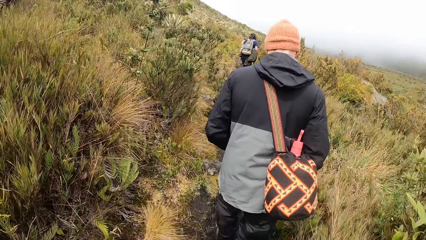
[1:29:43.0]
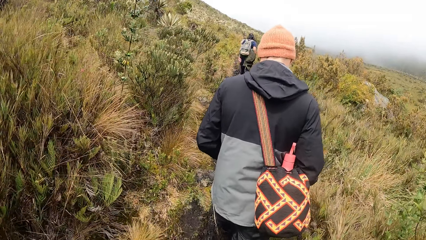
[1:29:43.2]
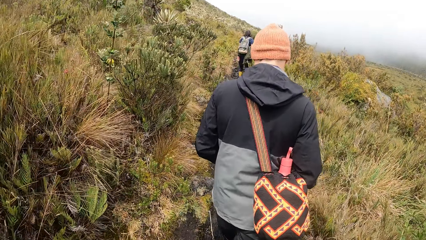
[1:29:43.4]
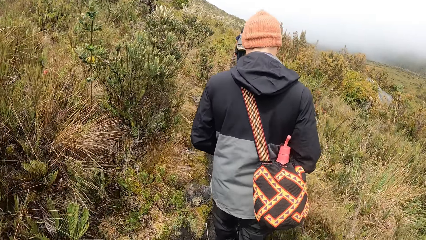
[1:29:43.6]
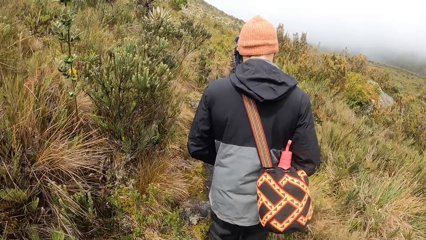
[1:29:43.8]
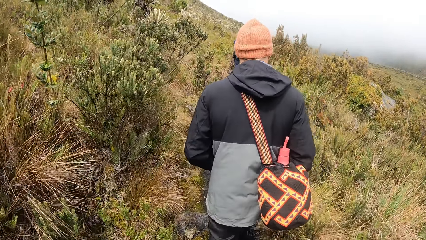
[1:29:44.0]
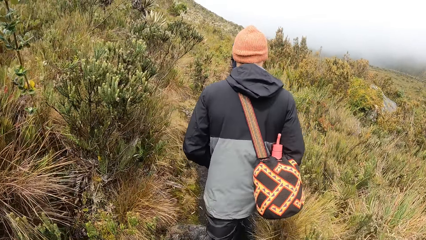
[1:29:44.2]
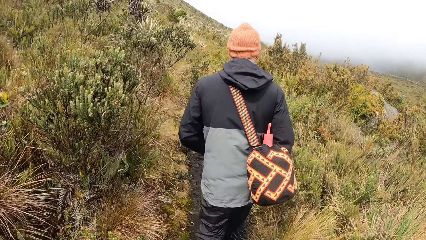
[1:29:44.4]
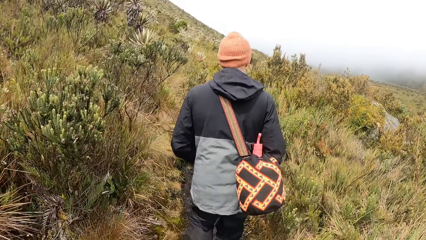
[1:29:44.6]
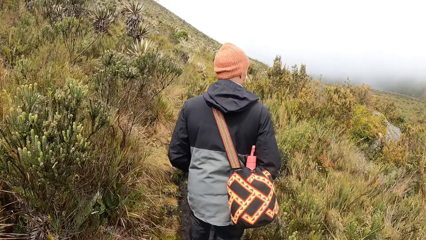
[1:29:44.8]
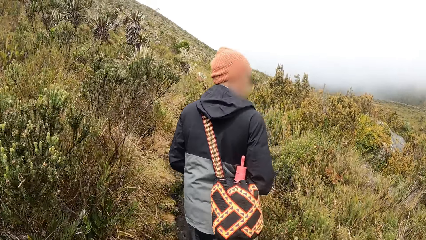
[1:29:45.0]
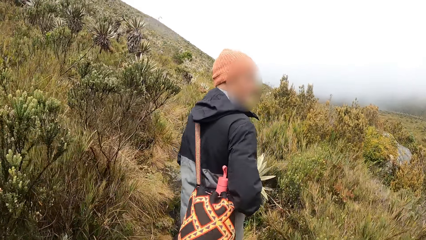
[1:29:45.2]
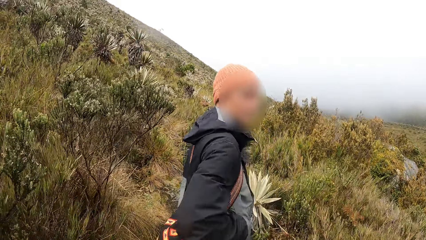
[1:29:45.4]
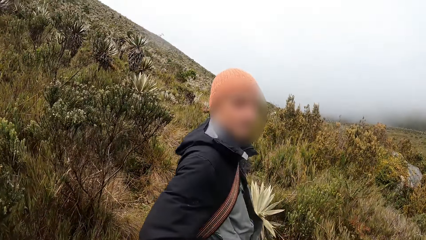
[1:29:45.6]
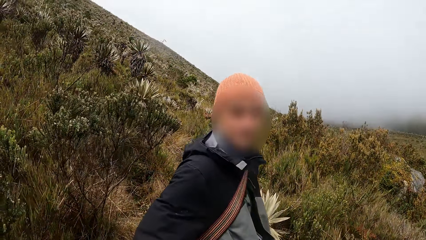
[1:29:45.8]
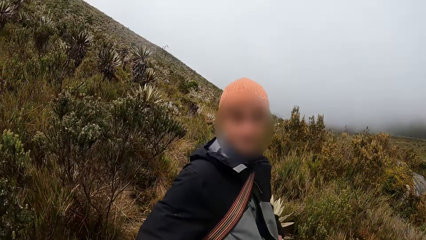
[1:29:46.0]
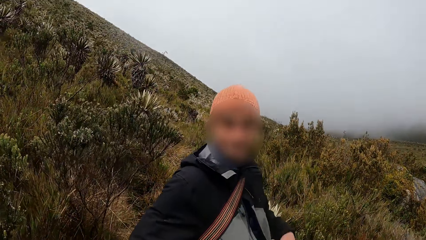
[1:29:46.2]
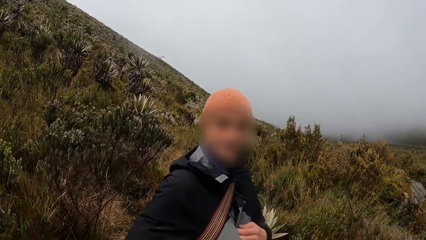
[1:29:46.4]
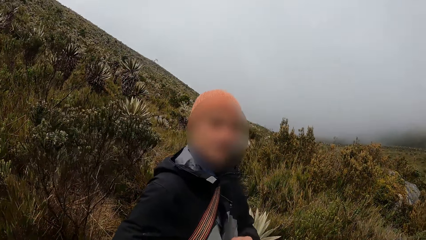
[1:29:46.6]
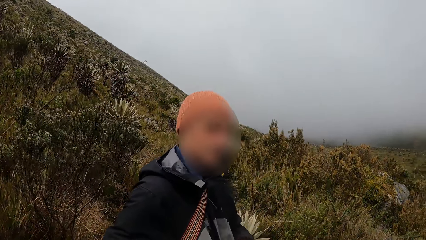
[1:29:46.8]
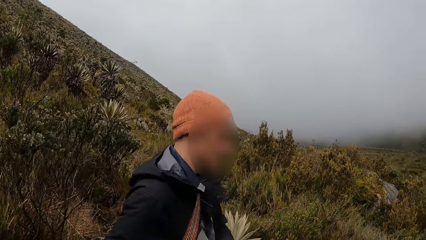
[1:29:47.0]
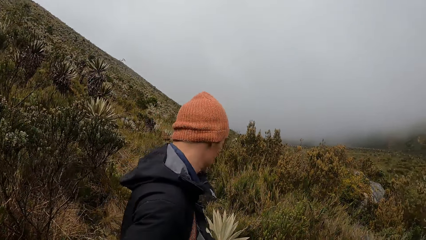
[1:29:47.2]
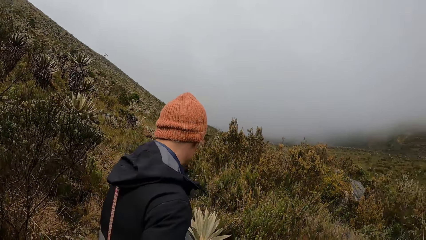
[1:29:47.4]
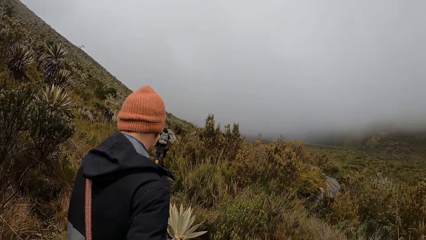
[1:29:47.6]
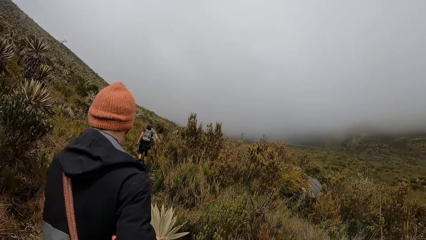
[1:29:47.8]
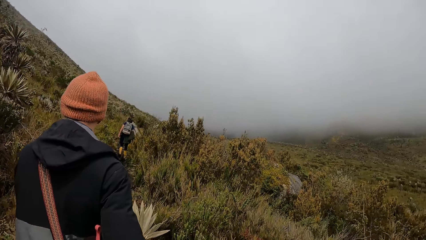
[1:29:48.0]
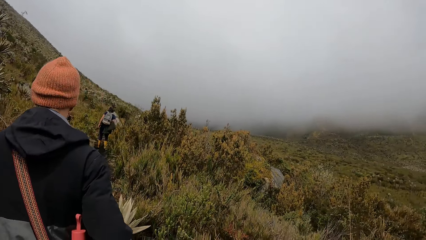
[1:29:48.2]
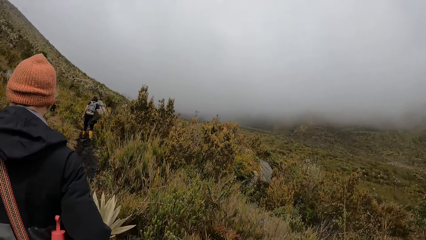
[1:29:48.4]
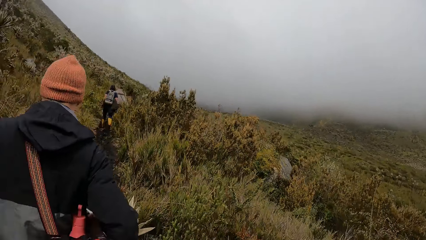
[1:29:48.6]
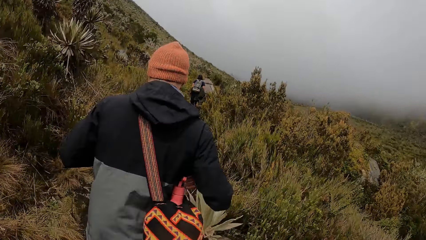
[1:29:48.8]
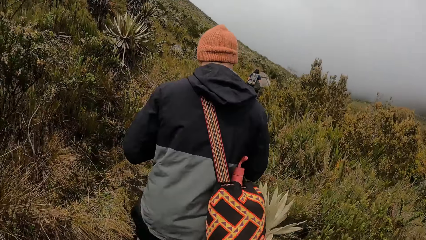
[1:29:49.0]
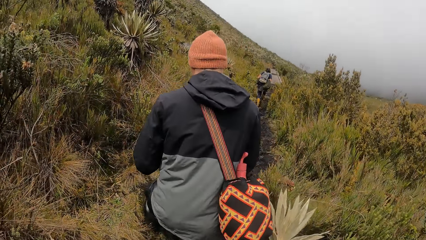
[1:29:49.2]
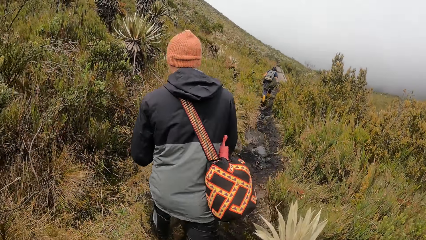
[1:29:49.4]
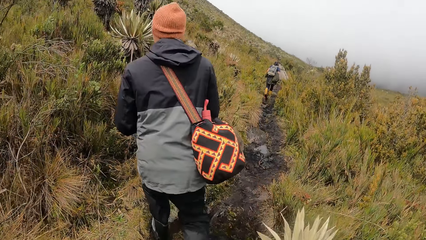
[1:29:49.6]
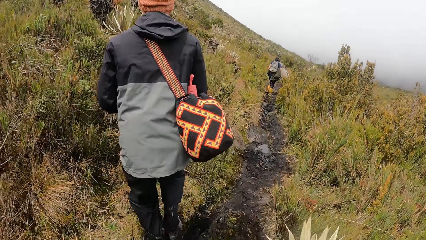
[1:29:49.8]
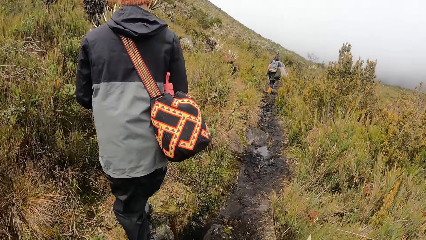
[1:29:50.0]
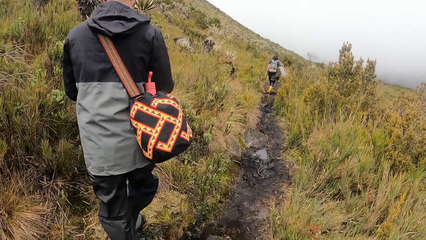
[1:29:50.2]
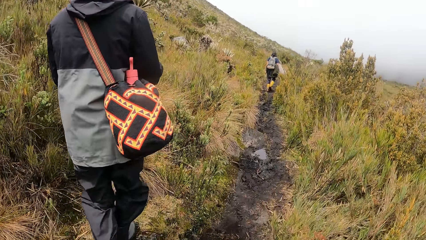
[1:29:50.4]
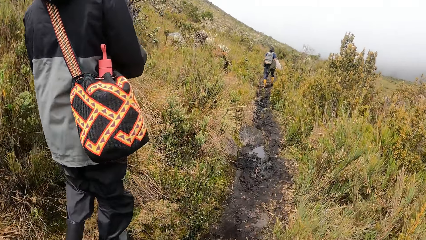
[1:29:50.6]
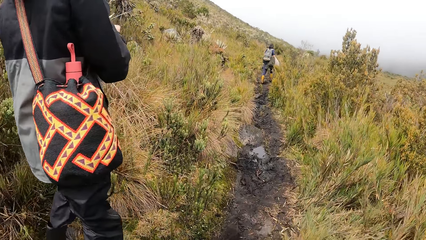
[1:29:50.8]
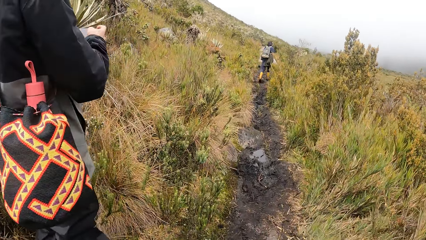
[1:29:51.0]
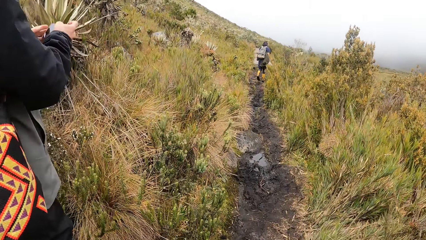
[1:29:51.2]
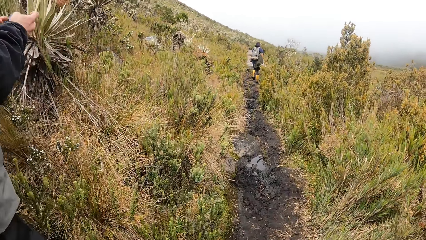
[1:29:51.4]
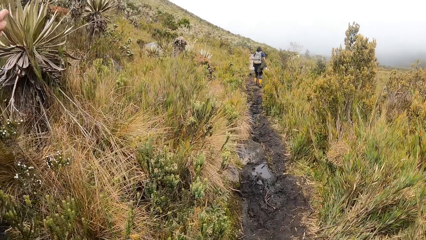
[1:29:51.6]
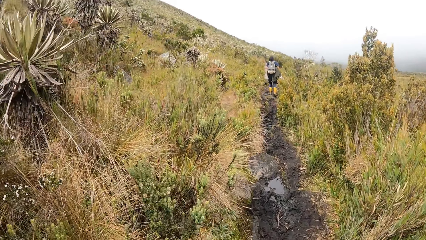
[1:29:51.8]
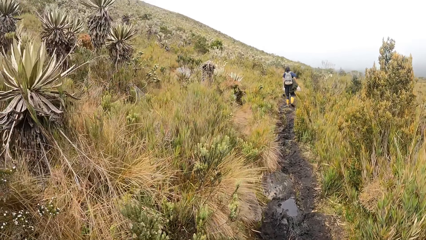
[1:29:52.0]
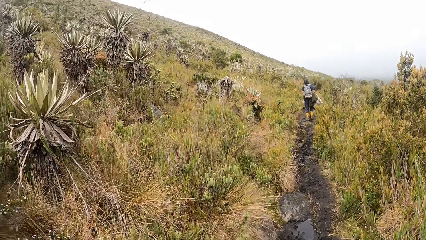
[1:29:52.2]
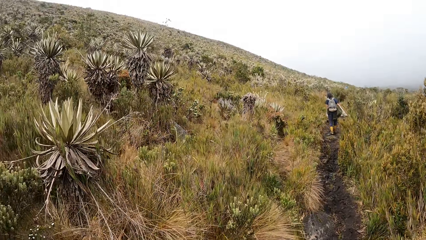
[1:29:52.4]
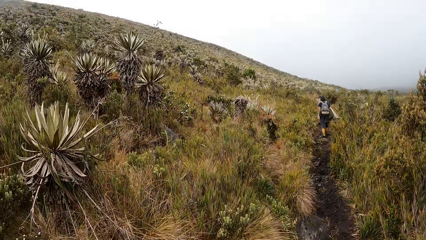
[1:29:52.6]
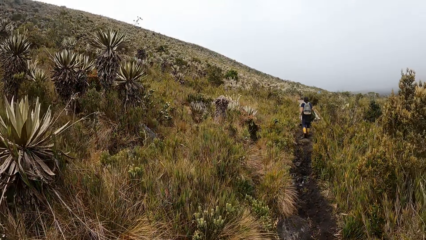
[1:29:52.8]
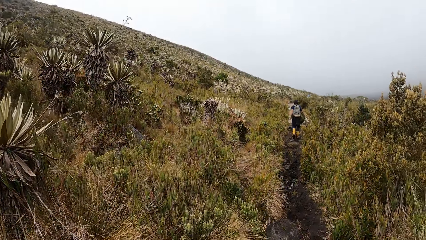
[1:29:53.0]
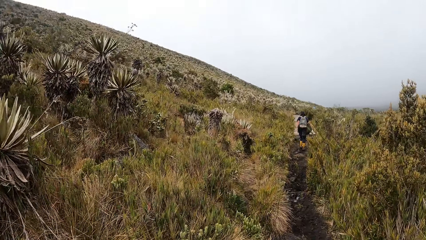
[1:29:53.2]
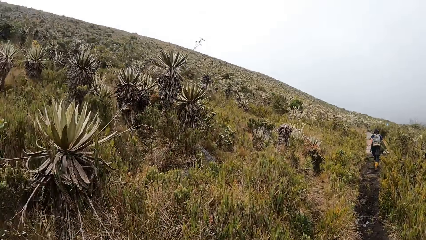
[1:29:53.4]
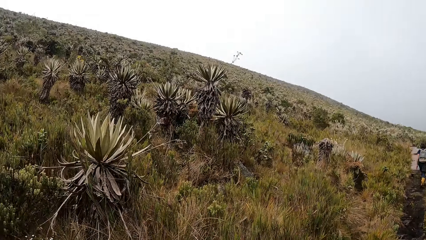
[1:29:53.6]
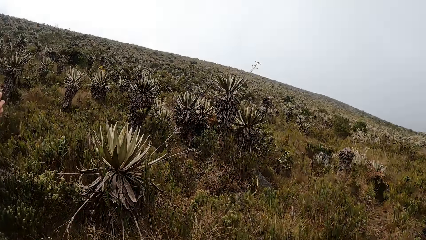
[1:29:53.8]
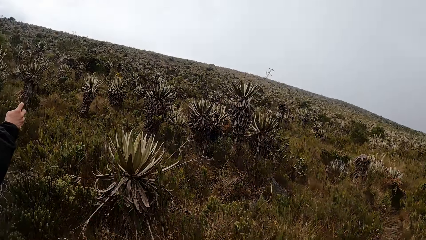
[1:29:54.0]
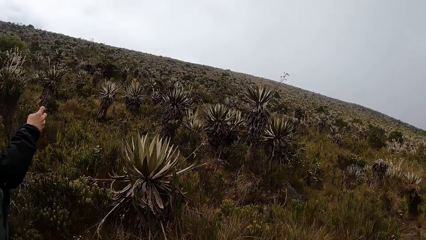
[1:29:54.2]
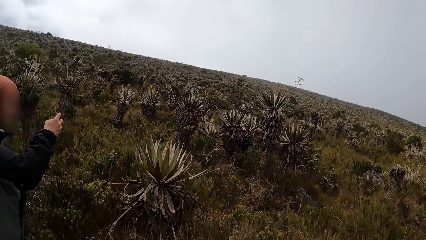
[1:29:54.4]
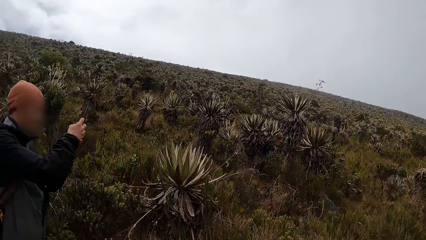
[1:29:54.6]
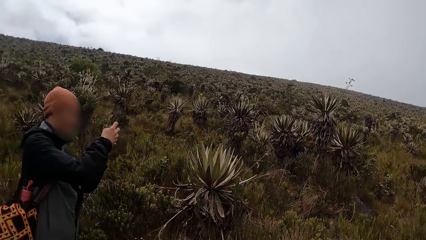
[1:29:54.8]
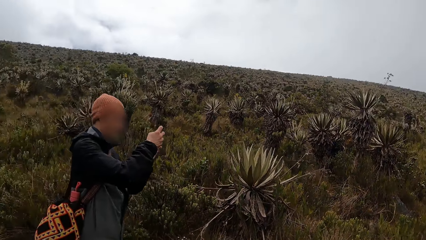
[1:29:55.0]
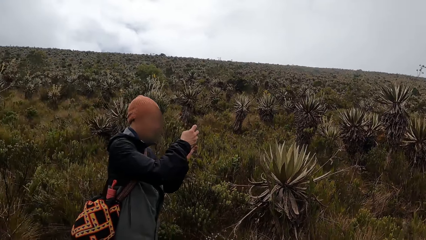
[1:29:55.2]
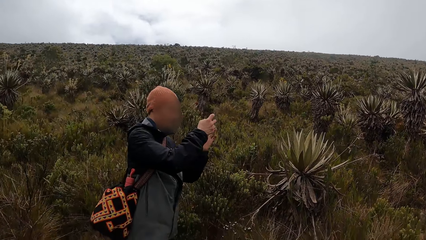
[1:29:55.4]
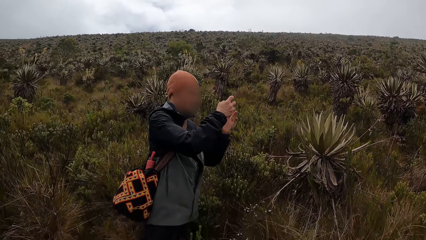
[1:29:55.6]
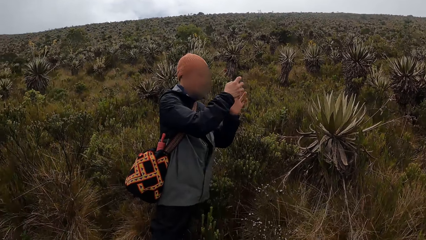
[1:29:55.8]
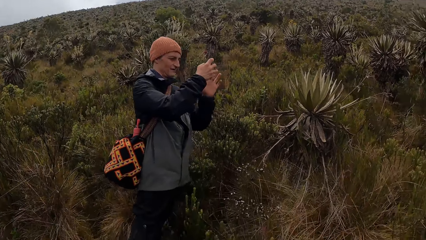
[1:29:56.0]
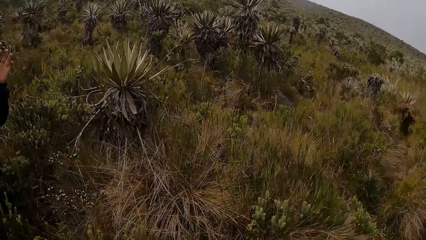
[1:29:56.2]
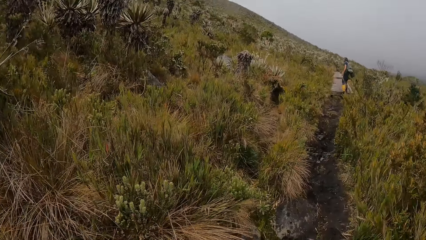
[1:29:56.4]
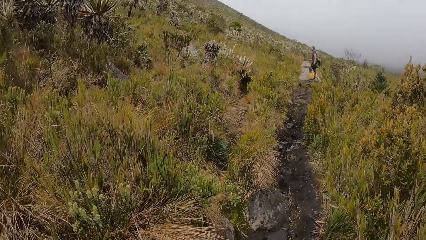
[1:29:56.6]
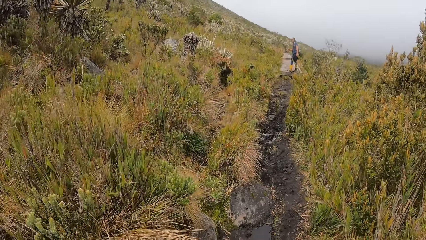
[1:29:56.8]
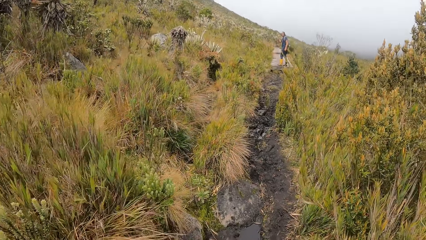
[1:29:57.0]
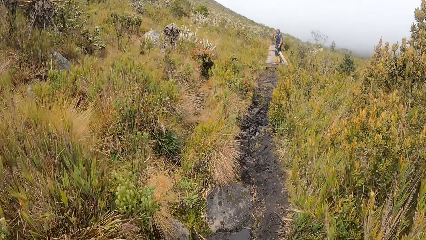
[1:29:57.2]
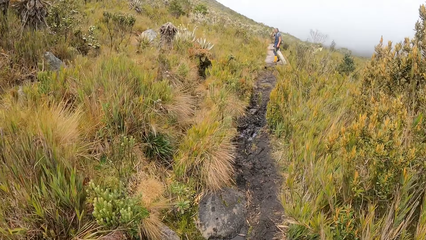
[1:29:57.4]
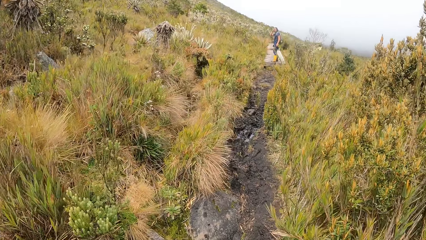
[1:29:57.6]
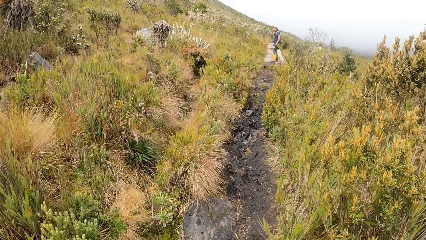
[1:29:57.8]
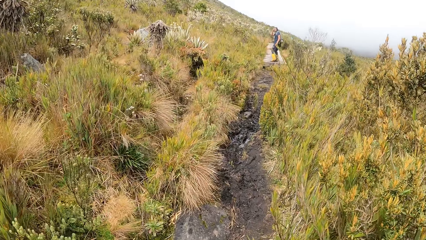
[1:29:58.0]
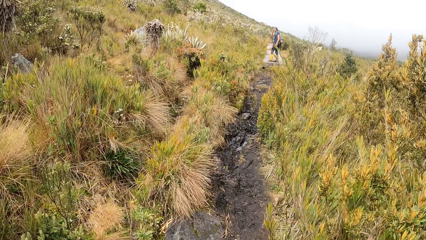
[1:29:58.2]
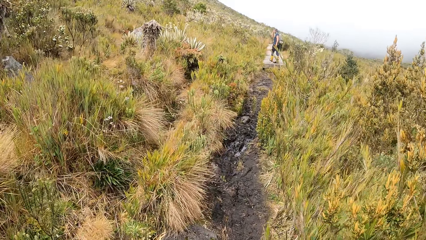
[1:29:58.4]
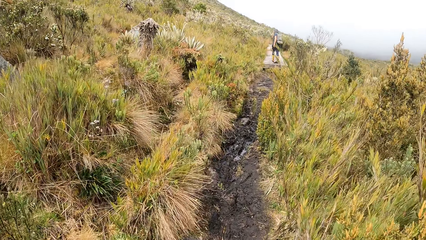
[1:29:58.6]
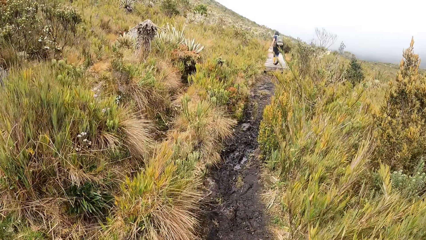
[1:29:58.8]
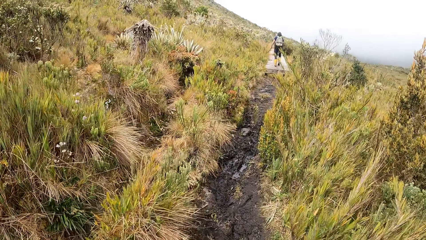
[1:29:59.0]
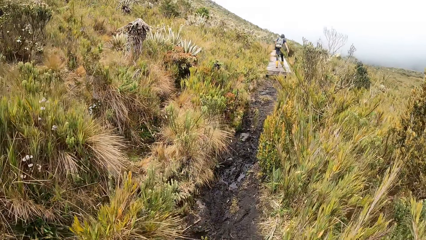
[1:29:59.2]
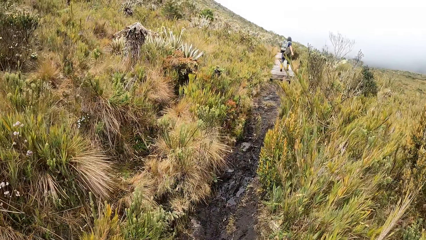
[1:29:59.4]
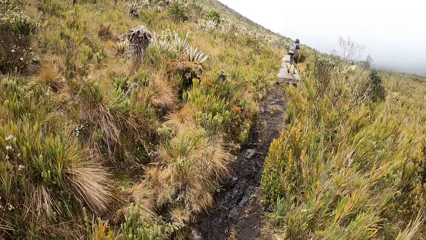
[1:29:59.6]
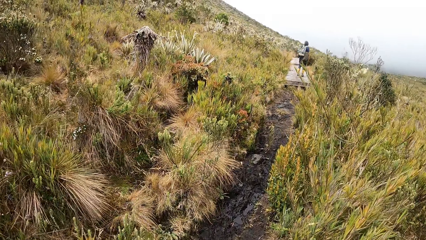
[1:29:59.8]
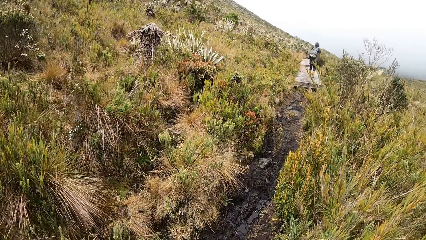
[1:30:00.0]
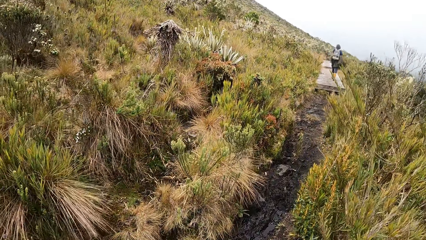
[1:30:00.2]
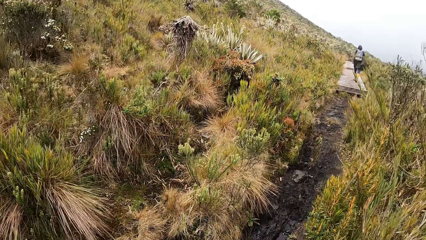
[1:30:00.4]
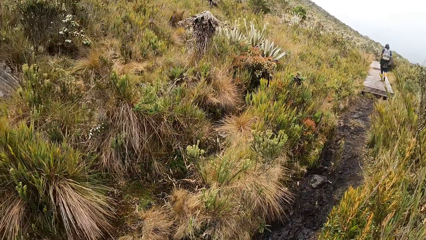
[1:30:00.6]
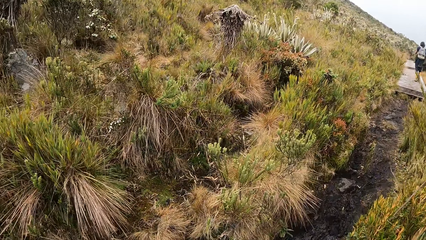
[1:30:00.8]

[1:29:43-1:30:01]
The camera wearer interacts with a man. They look at the man. They walk around the forest. The man operates a phone with both hands. The camera wearer looks around the forest. Another man walks on a wooden platform. The camera wearer walks around the forest.
